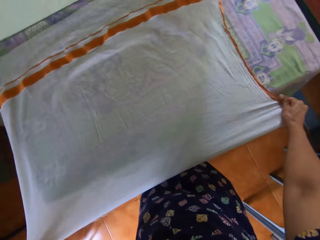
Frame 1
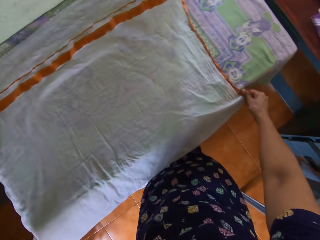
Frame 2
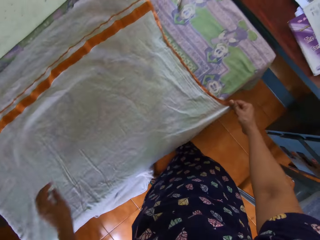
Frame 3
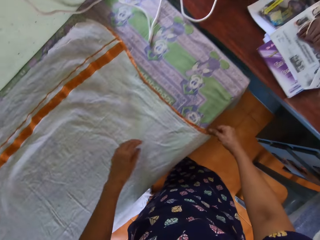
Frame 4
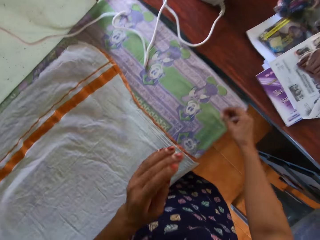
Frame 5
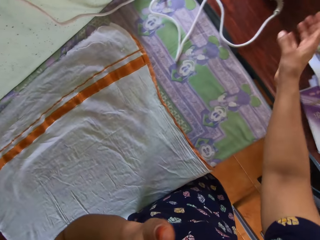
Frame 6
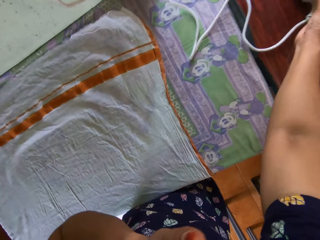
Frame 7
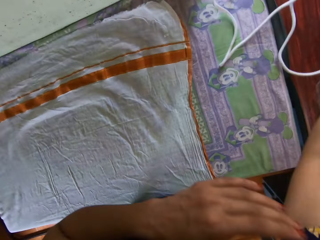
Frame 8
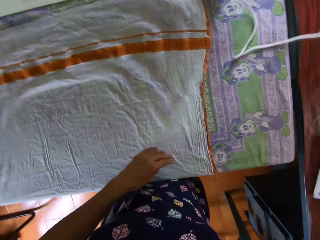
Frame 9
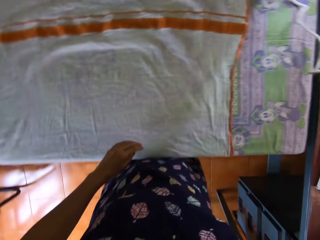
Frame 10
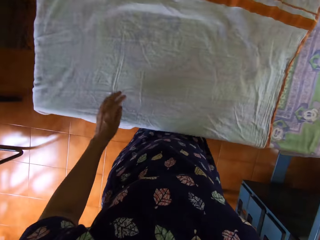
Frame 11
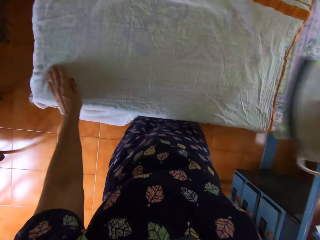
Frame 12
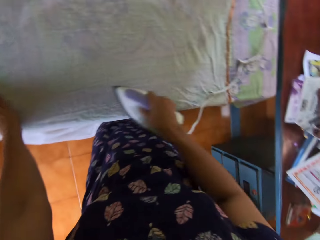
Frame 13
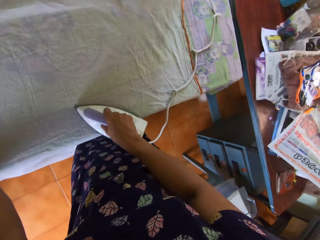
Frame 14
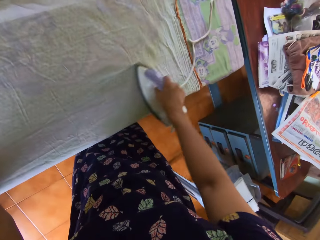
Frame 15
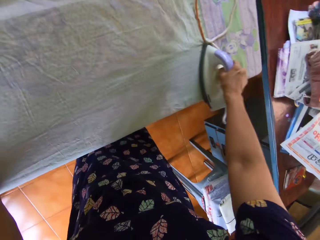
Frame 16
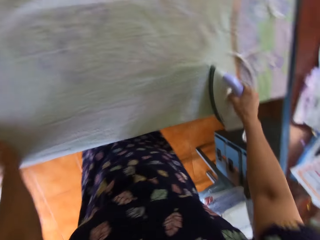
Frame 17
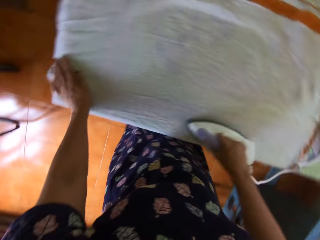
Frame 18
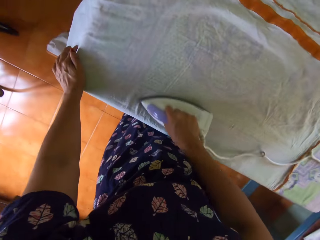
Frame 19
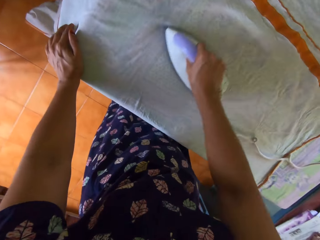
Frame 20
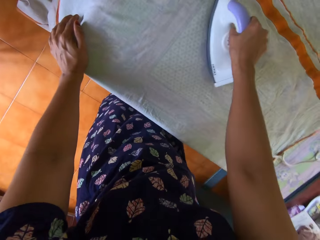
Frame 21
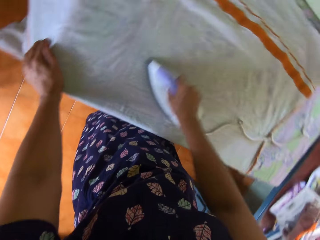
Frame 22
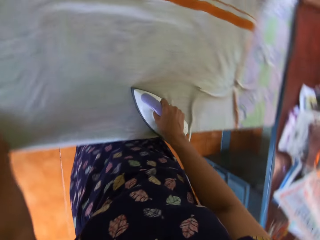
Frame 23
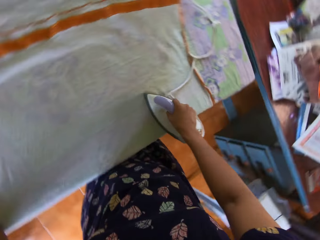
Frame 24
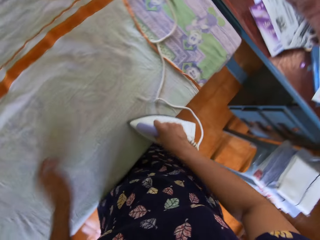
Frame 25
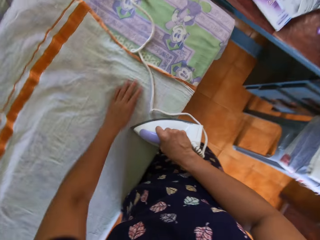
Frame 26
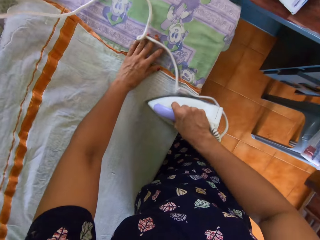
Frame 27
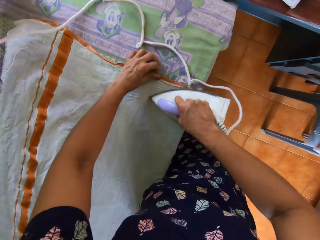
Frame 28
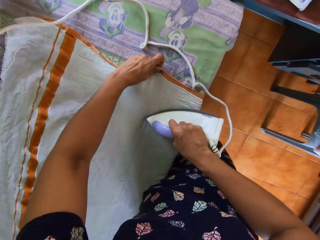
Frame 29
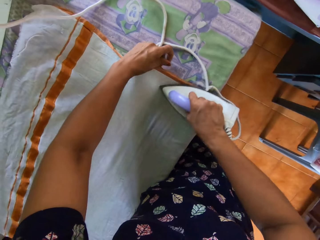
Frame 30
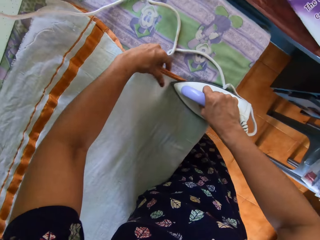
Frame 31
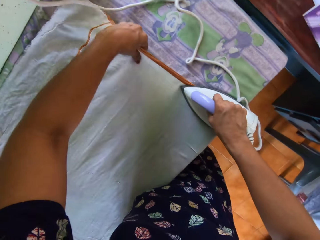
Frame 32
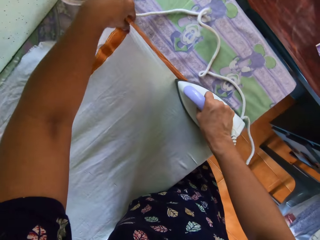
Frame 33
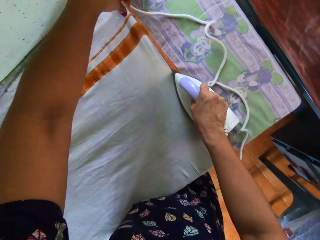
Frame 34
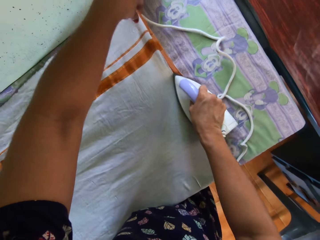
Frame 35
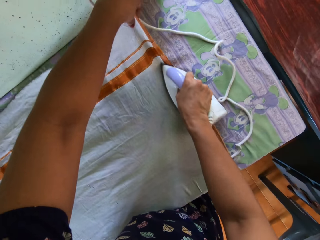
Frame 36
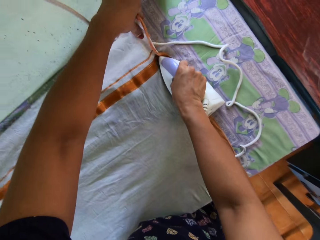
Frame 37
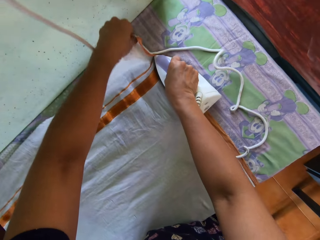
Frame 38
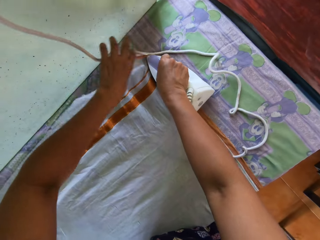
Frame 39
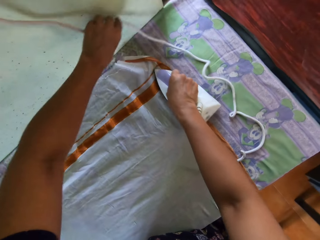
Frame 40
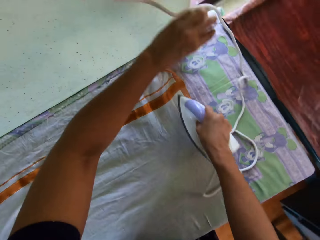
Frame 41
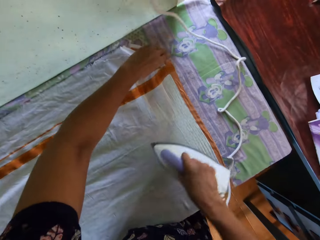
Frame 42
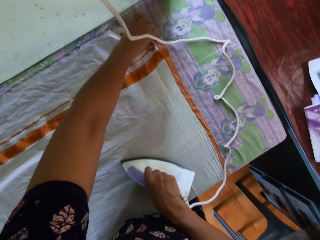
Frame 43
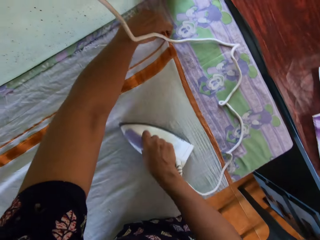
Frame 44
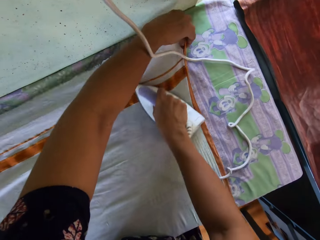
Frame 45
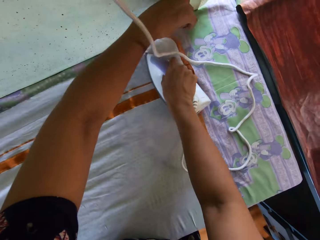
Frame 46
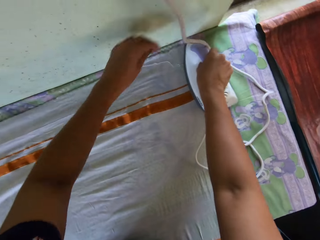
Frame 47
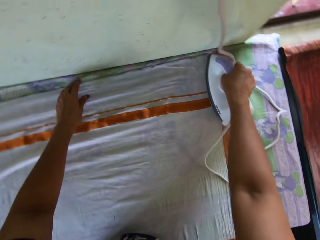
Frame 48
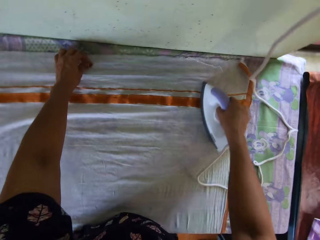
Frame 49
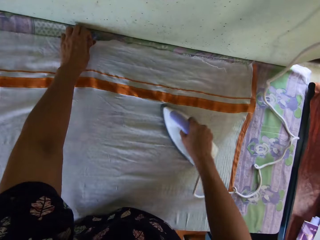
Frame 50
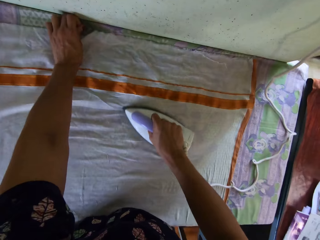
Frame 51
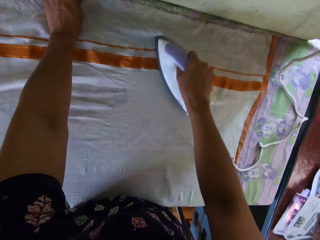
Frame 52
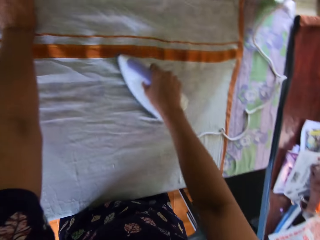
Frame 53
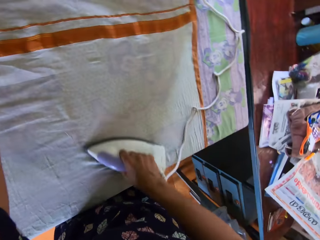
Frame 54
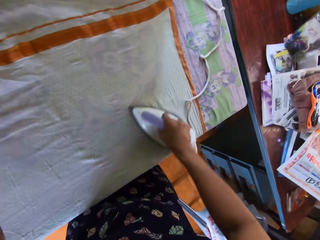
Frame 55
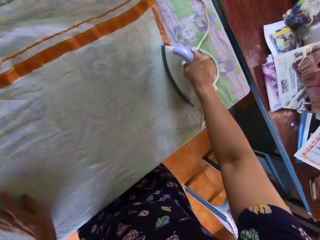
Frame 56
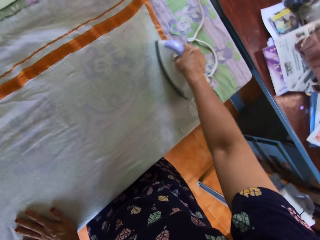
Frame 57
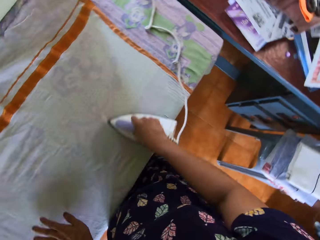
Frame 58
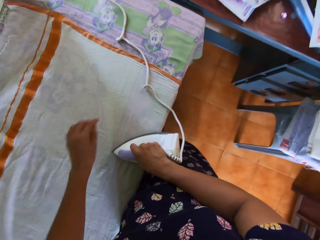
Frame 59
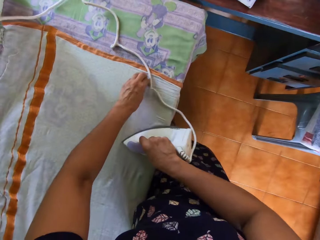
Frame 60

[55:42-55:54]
The camera wearer blows the nose. She picks the pressing iron up from the desk with her right hand. She presses the bedsheet on the pressing table with the pressing iron in her right hand.

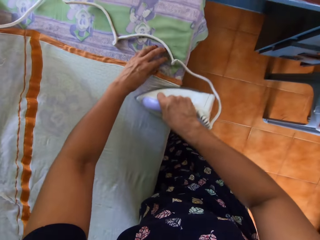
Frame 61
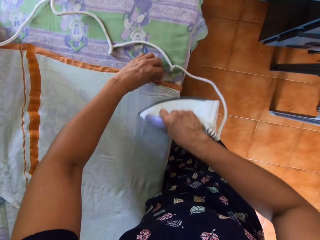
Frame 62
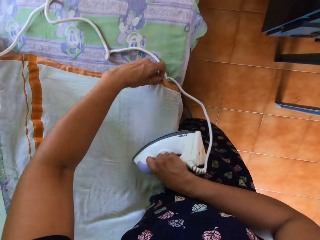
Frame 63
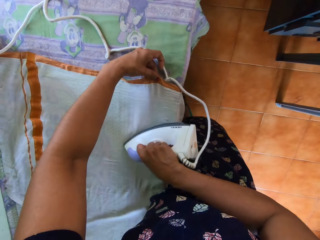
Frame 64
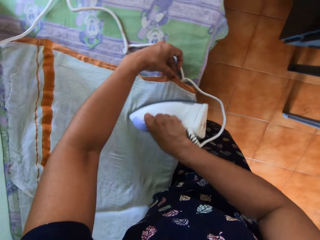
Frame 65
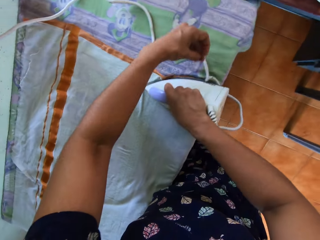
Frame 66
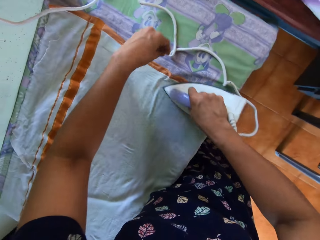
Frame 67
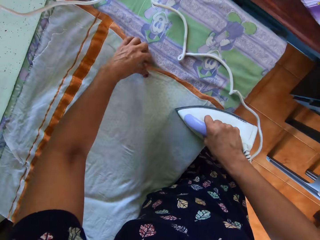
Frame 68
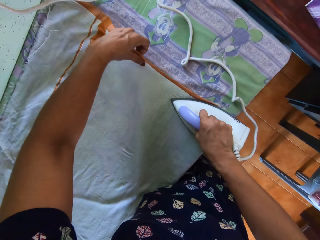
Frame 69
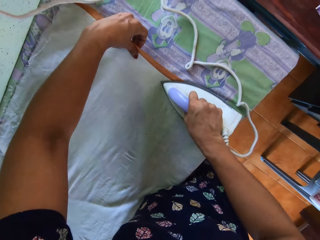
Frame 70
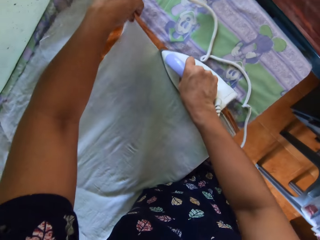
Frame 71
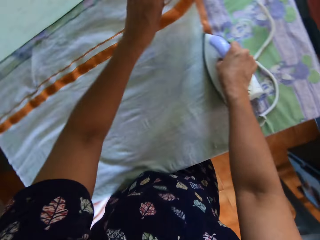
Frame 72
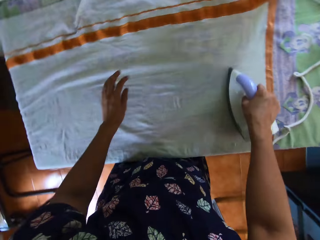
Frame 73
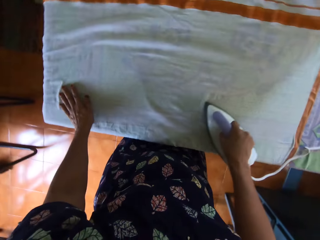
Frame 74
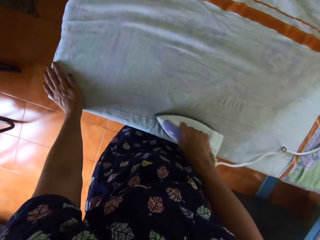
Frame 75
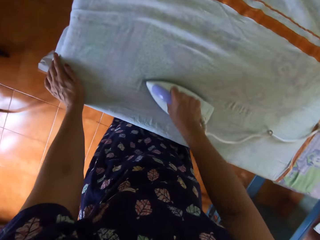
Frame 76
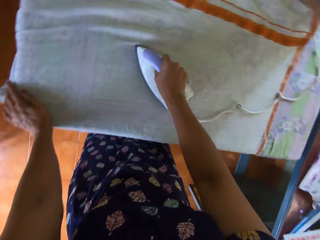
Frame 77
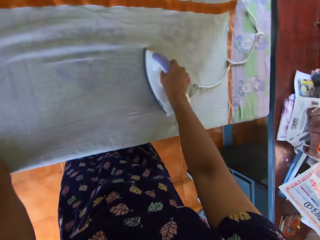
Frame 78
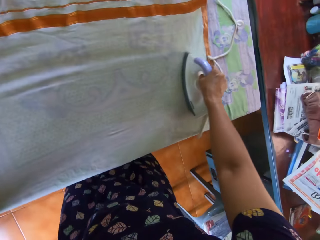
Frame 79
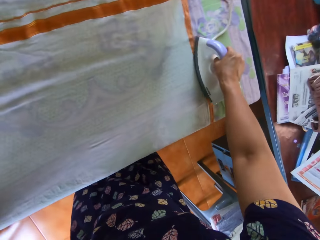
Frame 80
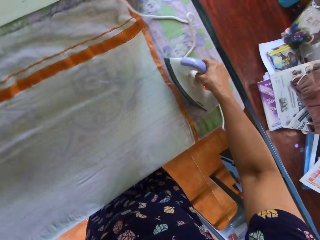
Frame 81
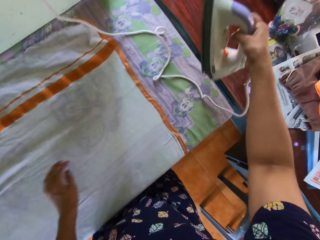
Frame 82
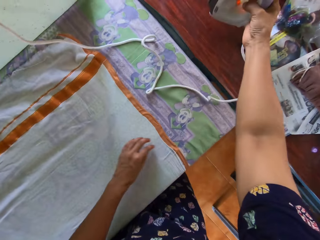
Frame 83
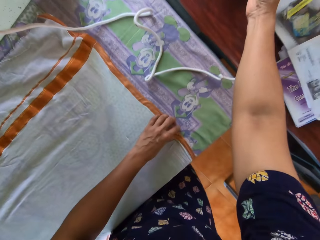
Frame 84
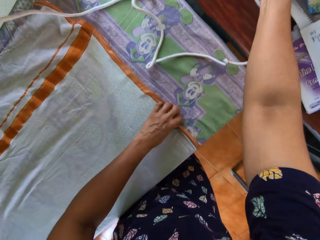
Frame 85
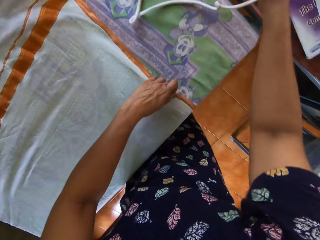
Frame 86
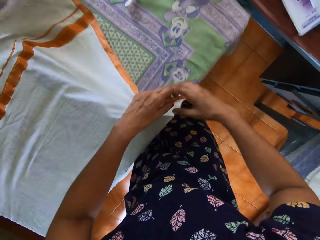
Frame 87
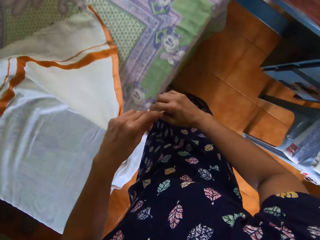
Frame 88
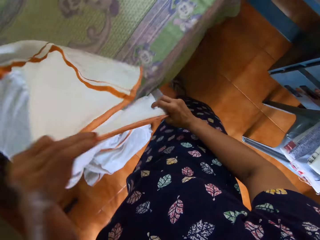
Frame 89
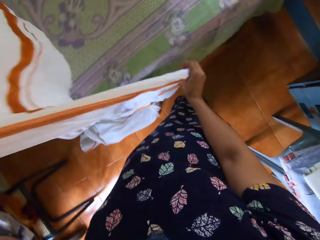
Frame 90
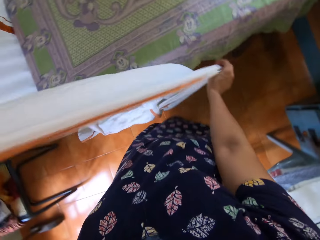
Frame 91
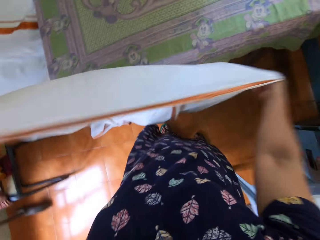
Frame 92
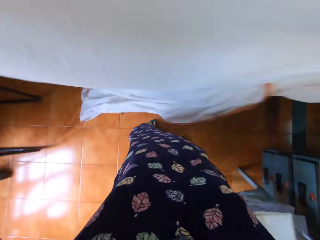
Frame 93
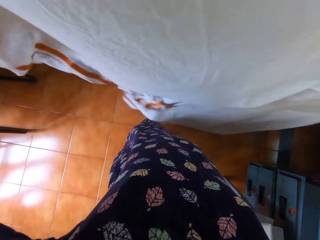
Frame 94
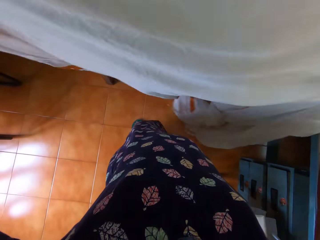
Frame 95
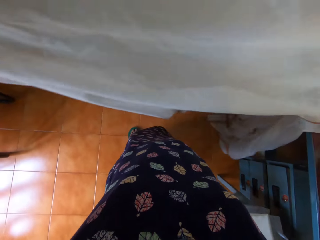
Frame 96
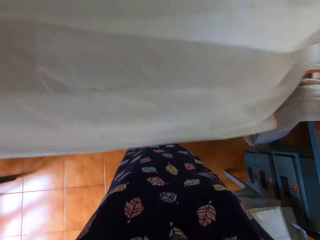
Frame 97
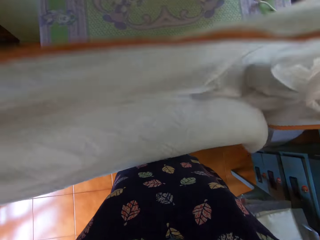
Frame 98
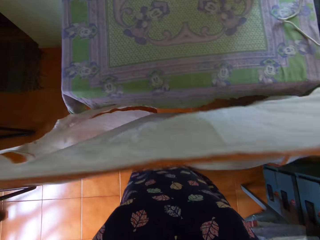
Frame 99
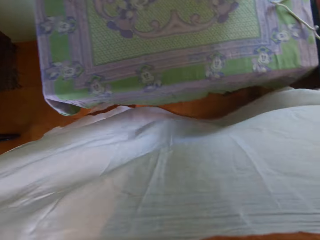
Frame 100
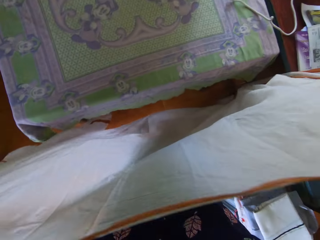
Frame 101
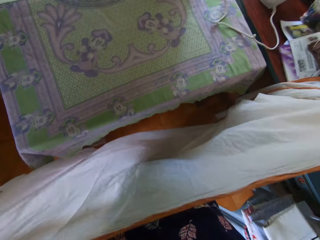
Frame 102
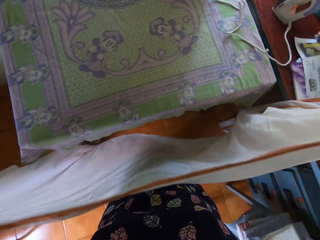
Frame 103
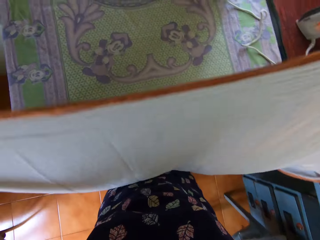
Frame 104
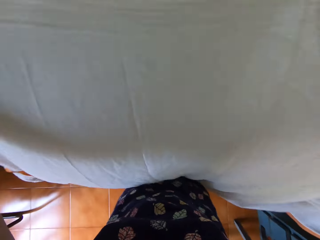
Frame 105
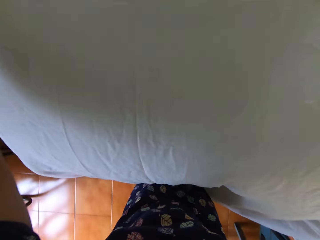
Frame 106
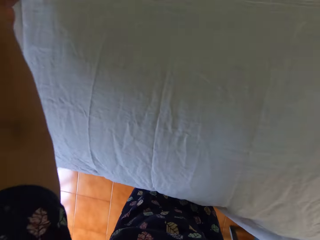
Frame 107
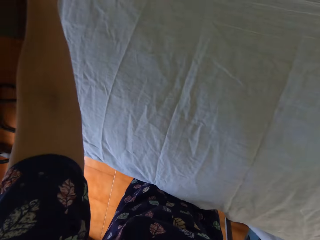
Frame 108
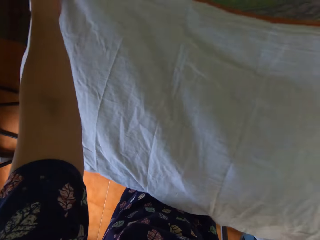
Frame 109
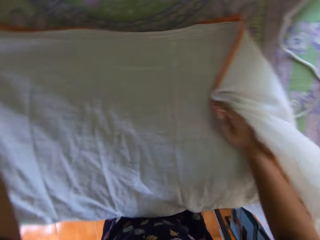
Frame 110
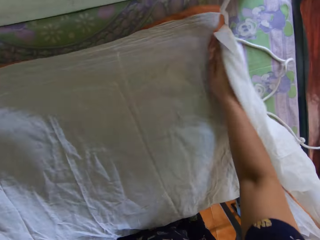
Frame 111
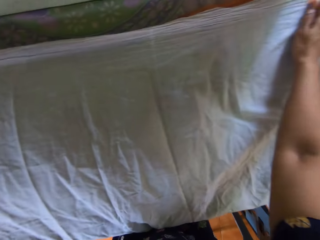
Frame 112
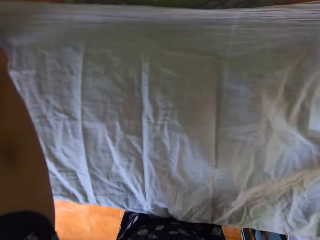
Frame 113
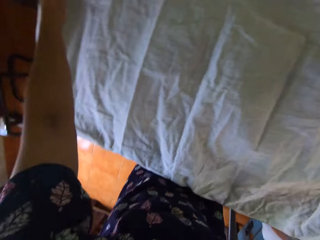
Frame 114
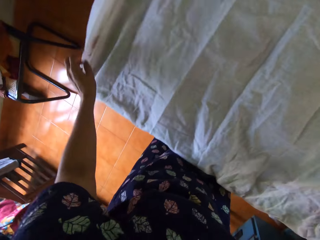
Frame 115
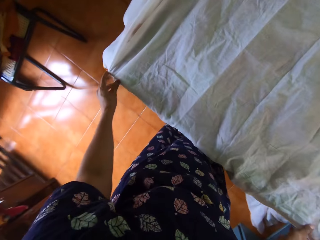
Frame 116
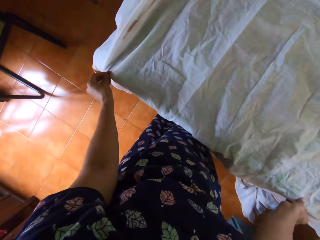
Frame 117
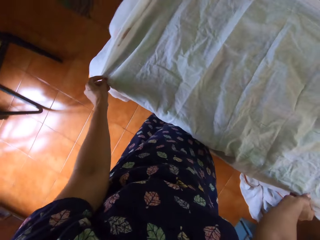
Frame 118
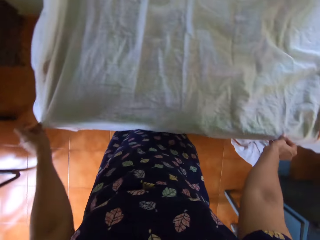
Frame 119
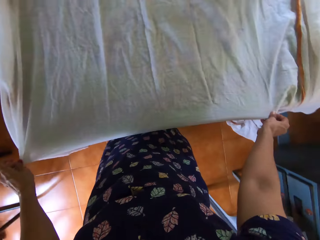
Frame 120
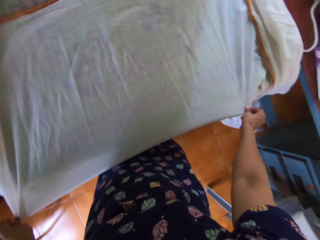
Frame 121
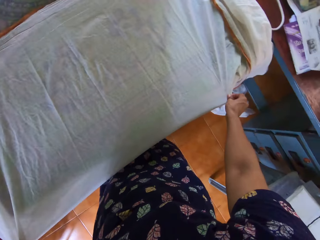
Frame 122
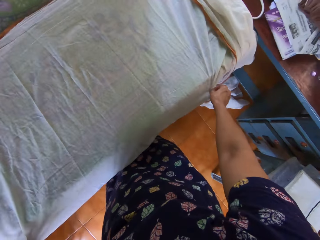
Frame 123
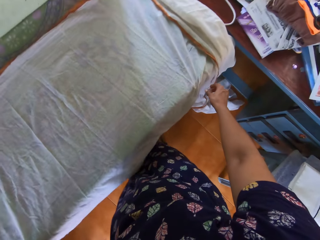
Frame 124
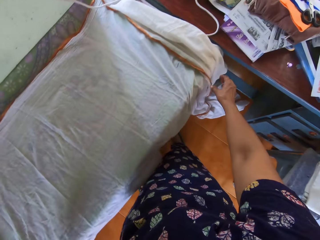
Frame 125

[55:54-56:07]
The camera wearer drops the pressing iron on the desk. They pick the bedsheet from the pressing table with both hands. They straighten the cloth and lay the cloth on the table. They straighten the bedsheet on the pressing table with both hands.
